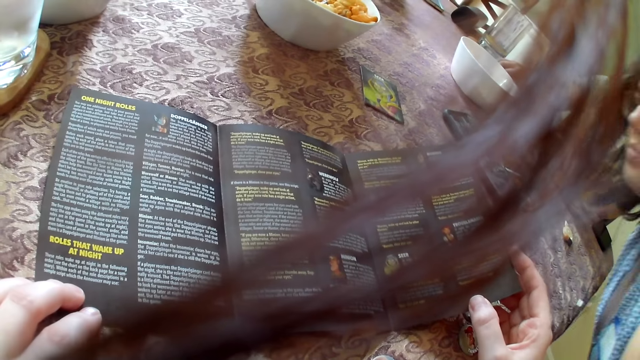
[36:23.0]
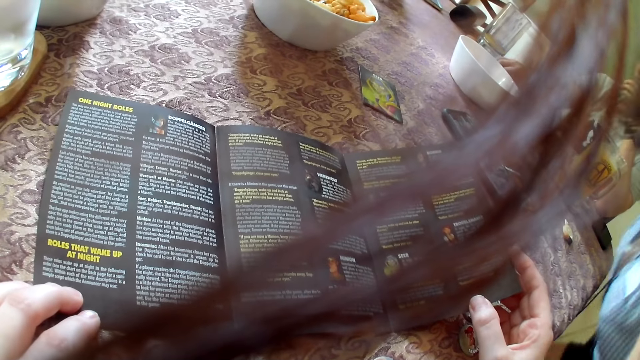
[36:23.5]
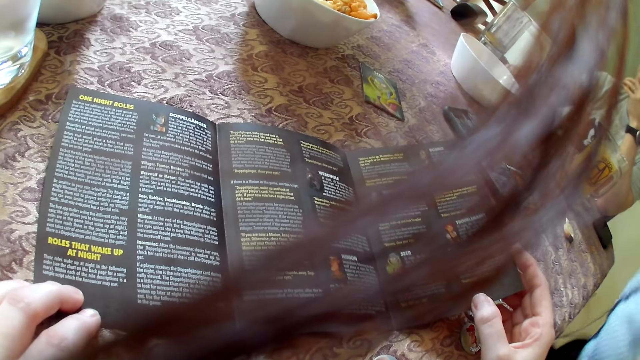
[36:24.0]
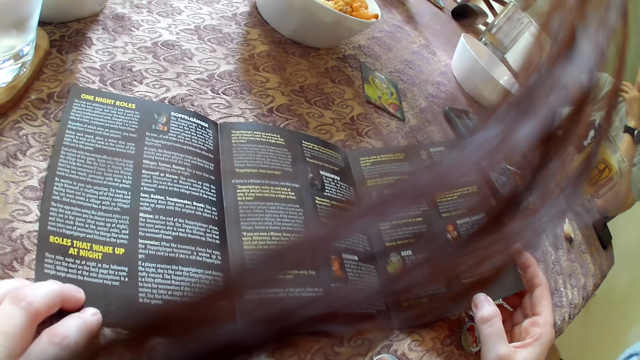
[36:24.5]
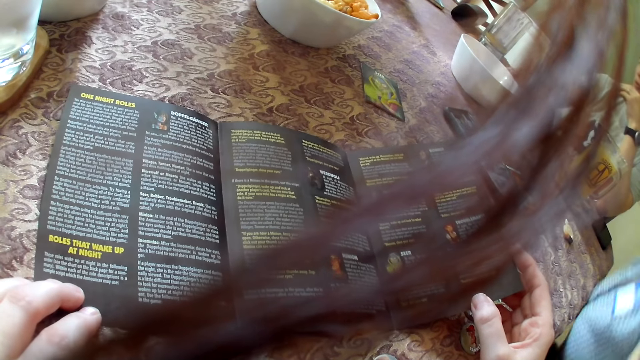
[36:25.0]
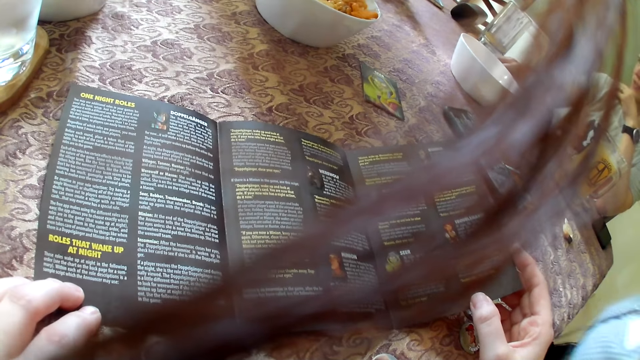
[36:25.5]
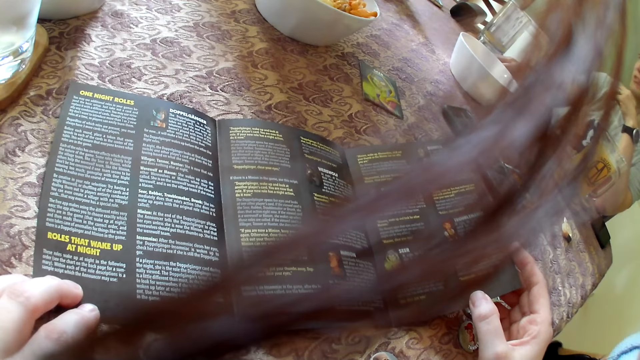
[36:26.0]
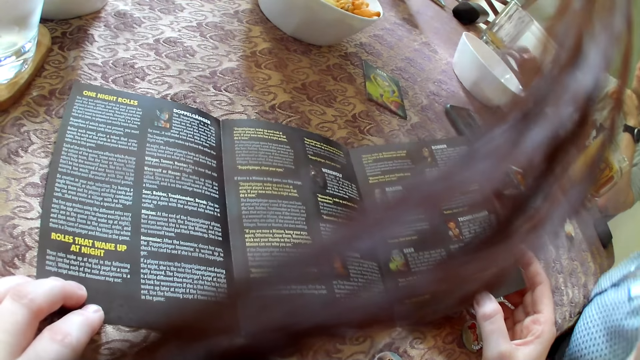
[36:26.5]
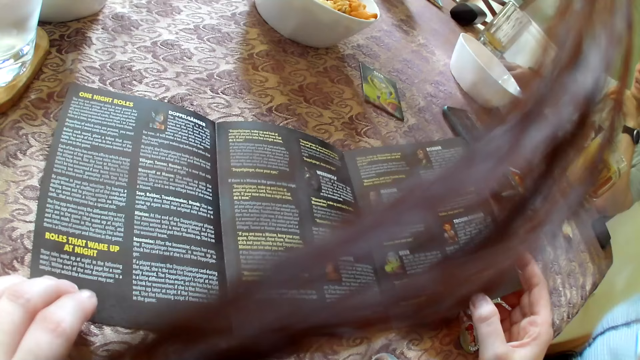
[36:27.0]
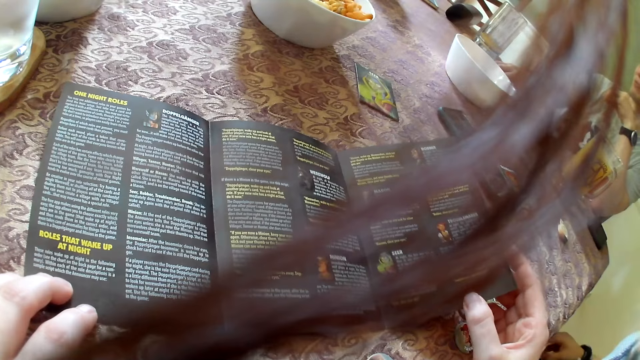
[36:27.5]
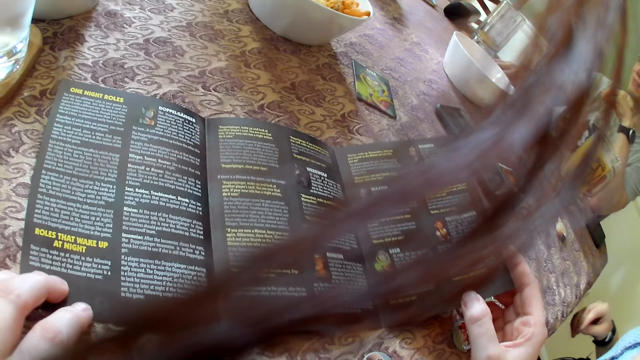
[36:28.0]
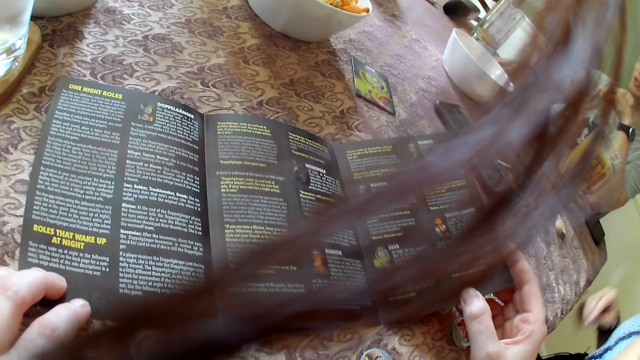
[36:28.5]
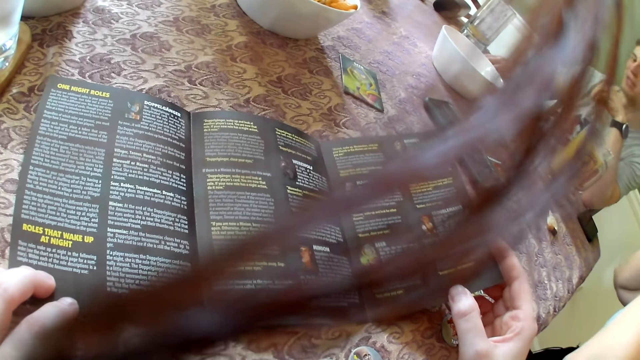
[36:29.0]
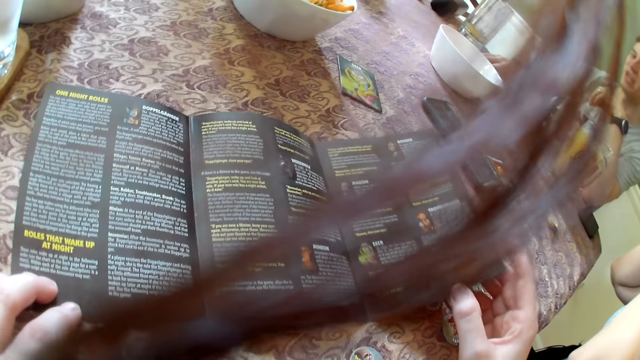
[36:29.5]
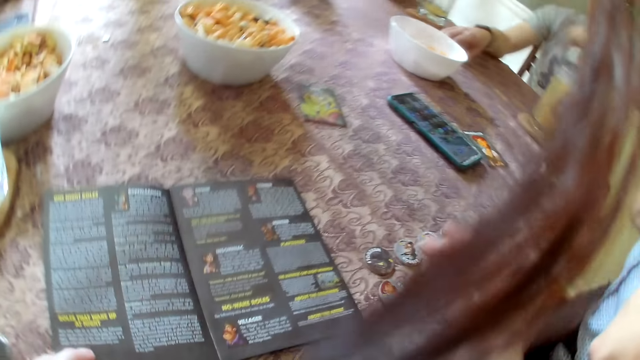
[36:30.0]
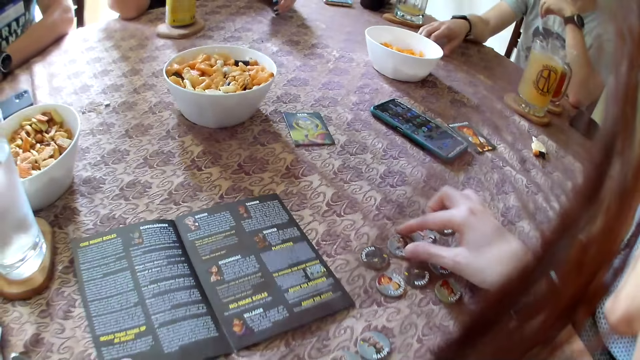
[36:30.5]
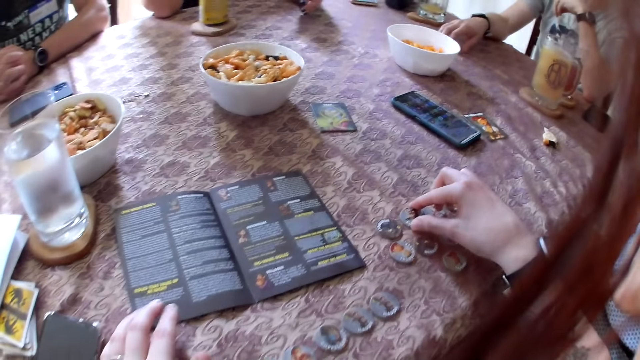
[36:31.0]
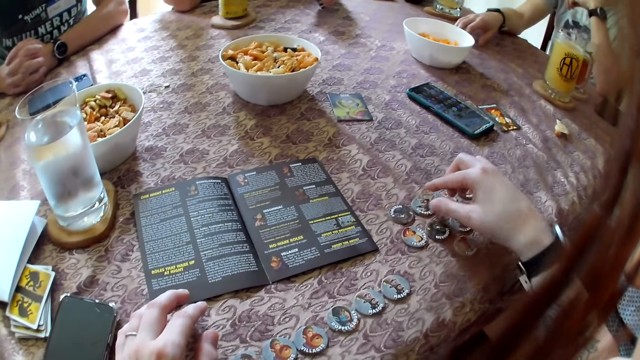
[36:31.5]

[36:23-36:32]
The camera wearer closes the game guide with her right hand. She moves the game guide with her left hand. She adjusts a role token on the table with her right hand and arranges the werewolf tokens on the table.

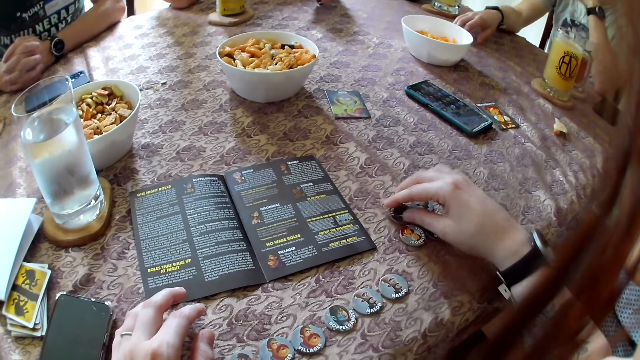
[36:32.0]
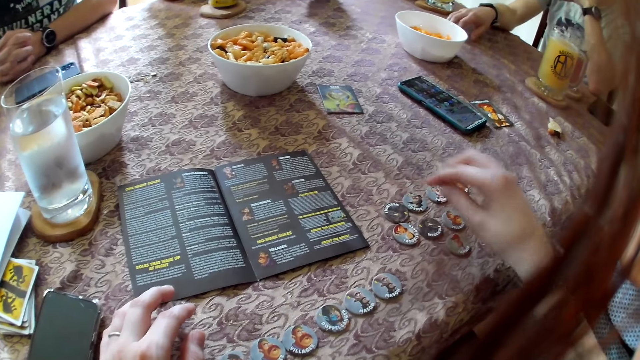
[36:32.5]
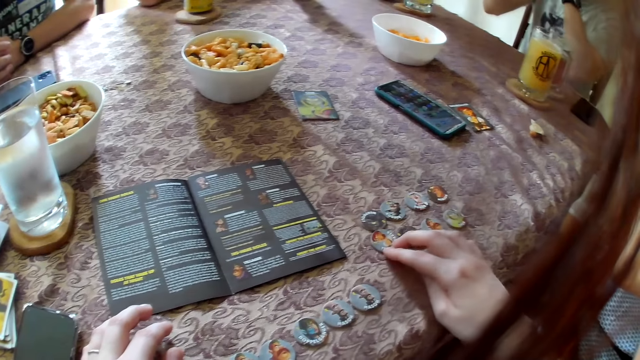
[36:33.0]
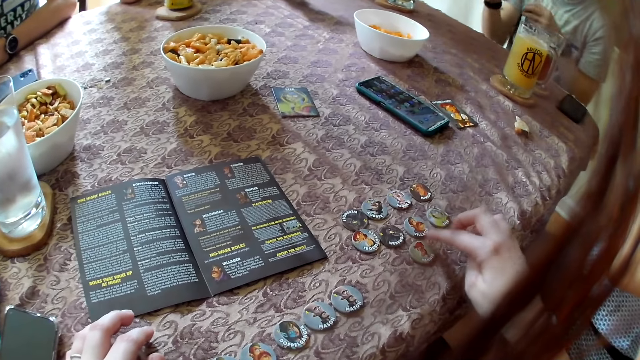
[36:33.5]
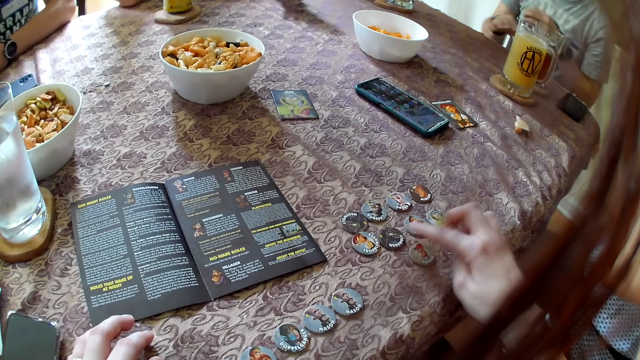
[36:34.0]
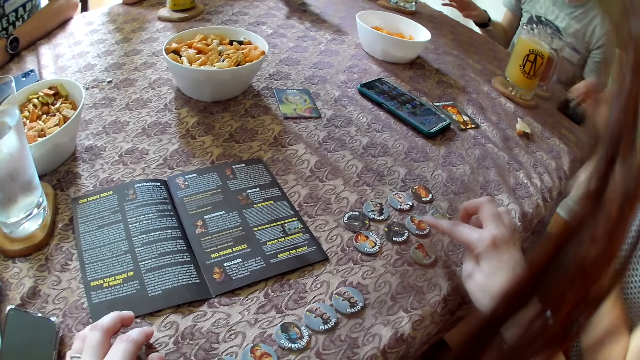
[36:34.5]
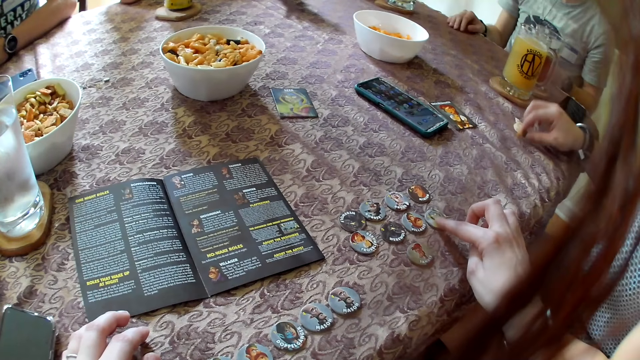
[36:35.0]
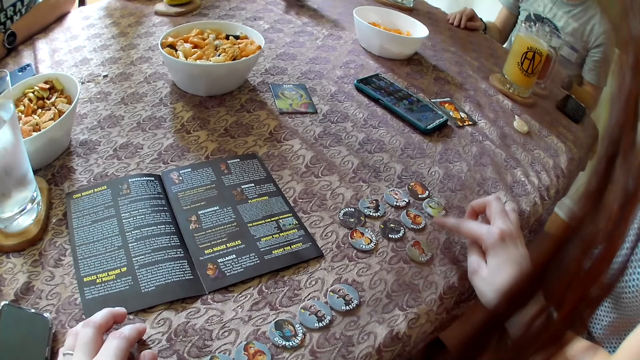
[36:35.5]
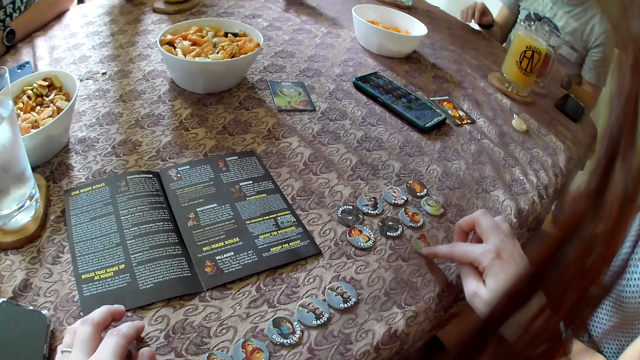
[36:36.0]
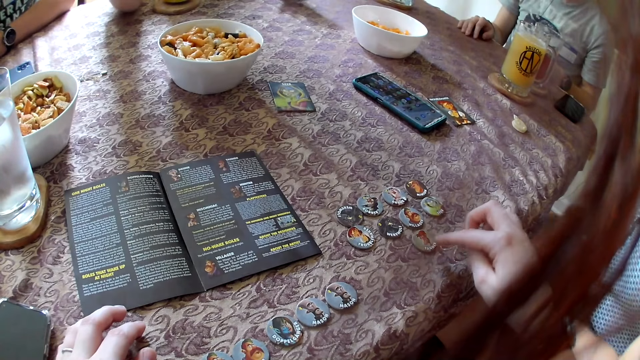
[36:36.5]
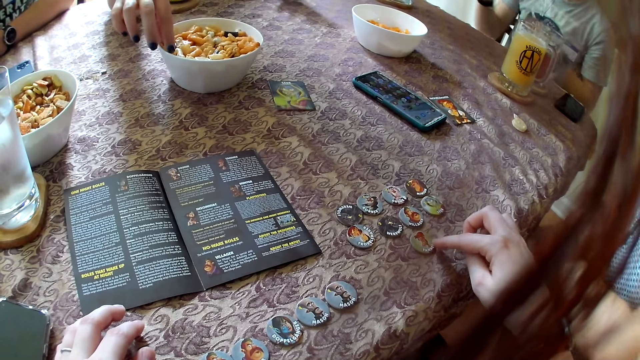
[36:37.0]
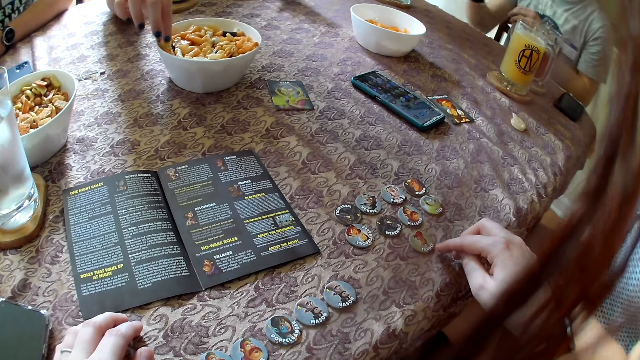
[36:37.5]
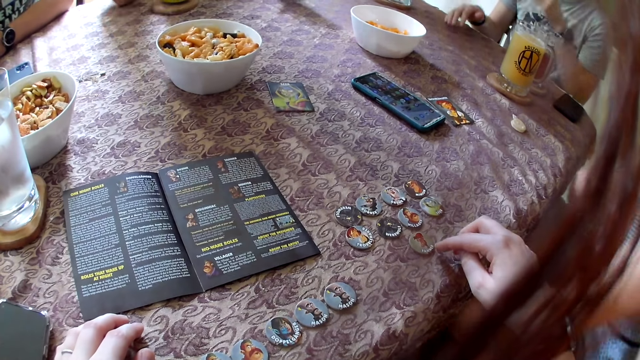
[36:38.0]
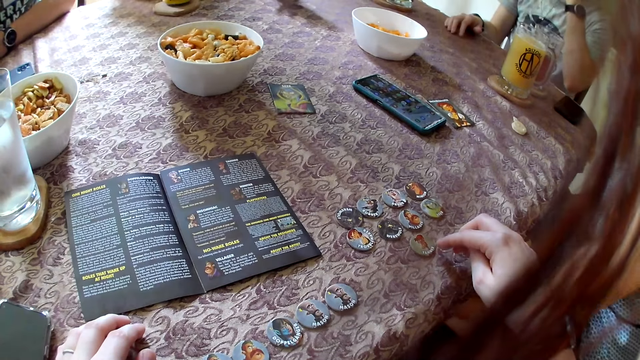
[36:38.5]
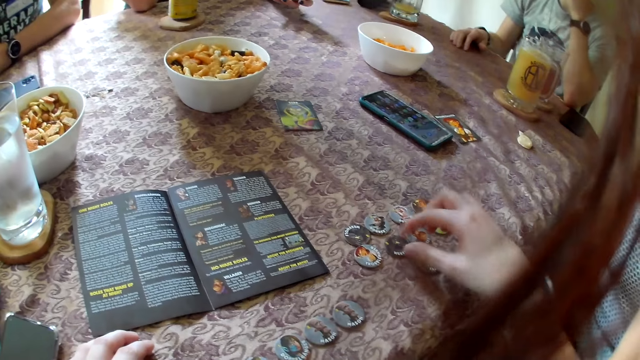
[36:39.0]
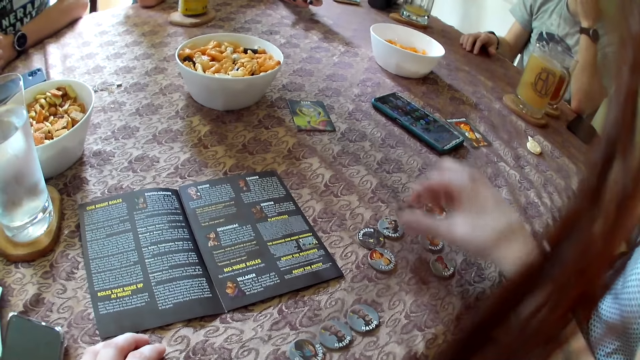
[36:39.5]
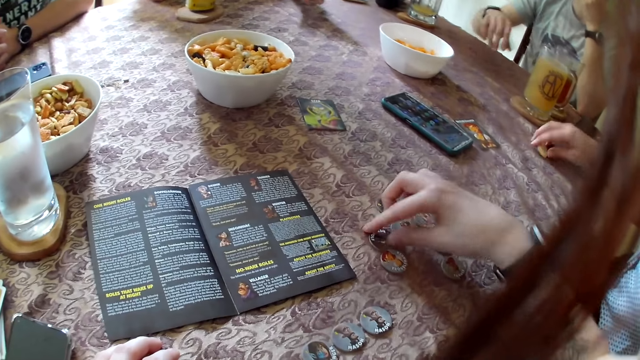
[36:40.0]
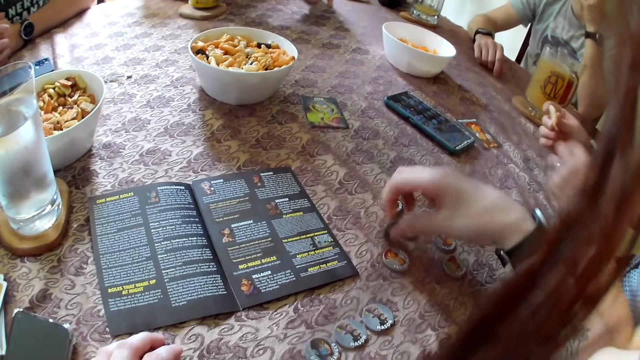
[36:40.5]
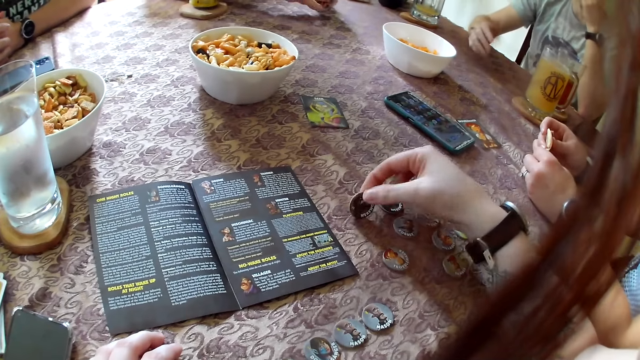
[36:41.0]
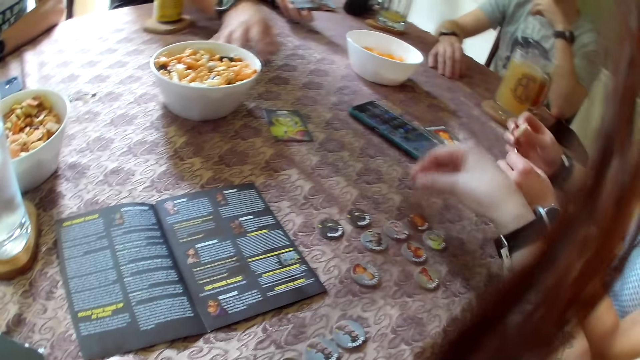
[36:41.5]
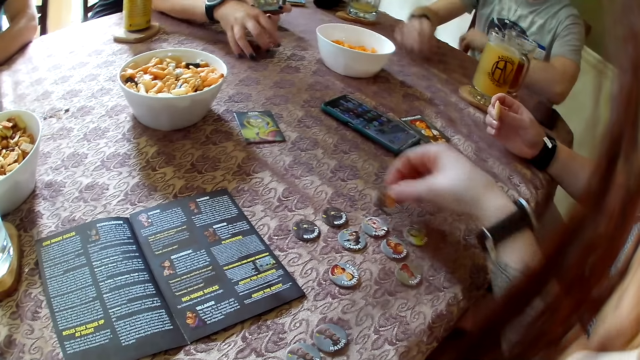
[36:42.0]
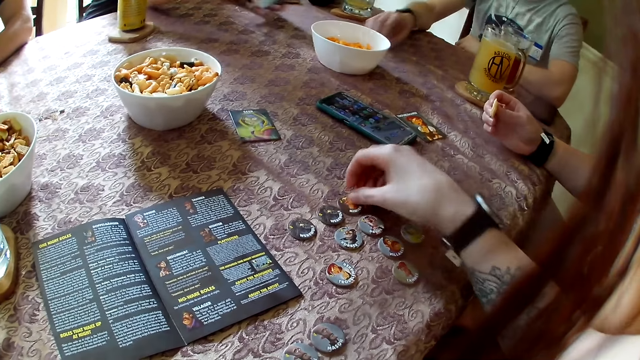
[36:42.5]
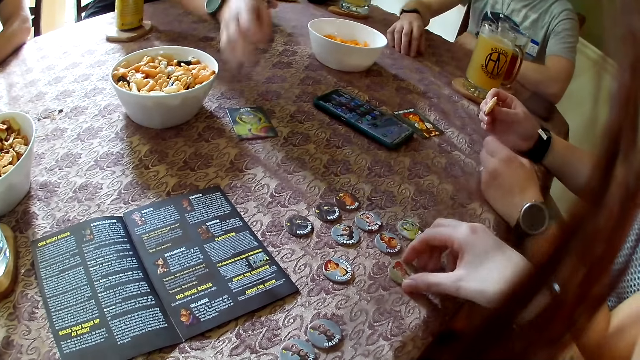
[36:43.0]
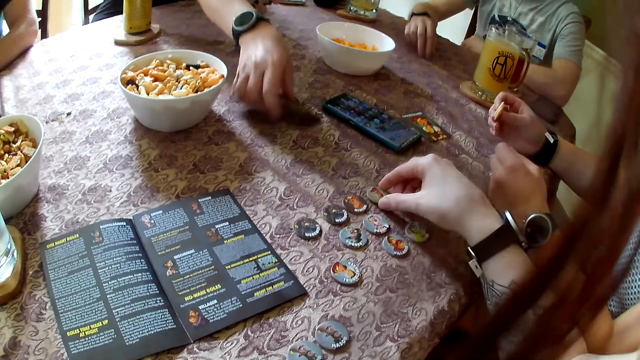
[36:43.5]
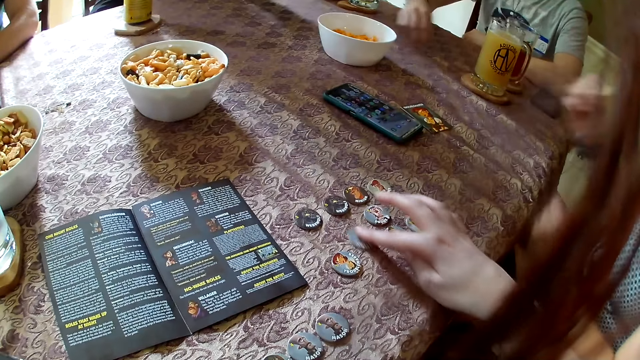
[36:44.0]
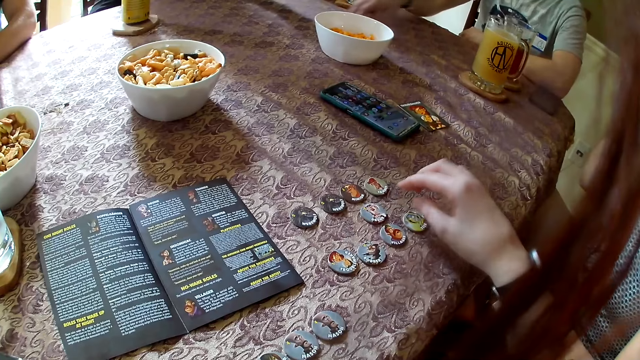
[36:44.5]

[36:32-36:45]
The camera wearer adjusts a role token on the table with her right hand. She does so repeatedly. A man rests his right hand on the table. A woman lifts a snack on the table with her right hand. The camera wearer adjusts a role token on the table with her right hand. She does so again. The man rests his right hand on the table. The camera wearer adjusts a role token on the table with her right hand. Another woman picks up a snack from the bowl of snacks on the table with her right hand. The man demonstrates with his hands and rests his right hand on the table. The camera wearer lifts a role token on the table with her right hand and drops the role token in her right hand on the table. The first woman lifts a snack on the table with her right hand. The camera wearer lifts a role token on the table with her right hand. The man rests his right hand on the table. The first woman breaks the snack in her right hand with her left hand. The camera wearer drops the role token in her right hand on the table. She lifts a role token on the table with her right hand. The first woman raises the snack in her left hand. The other woman drags the cards on the table with her right hand. The man rests his left hand on the table. The other woman lifts the cards on the table with her right hand. The man taps his right hand on the table. The camera wearer drops the role token in her right hand on the table. The first woman rests her left hand on the table. The camera wearer lifts a role token on the table with her right hand. The other woman lifts a card on the table with her right hand. The man taps his right hand on the table. The camera wearer drops the role token in her right hand on the table. The first woman raises the snack in her right hand. The camera wearer moves the role token on the table with her right hand.
